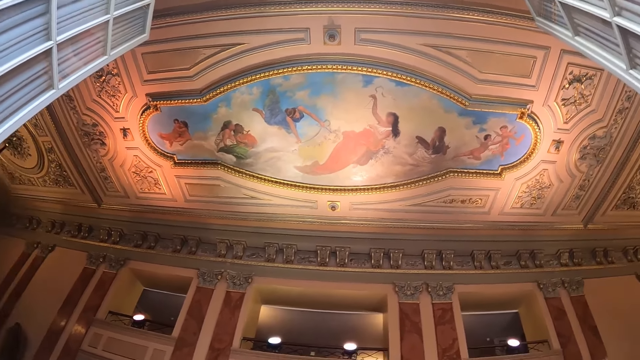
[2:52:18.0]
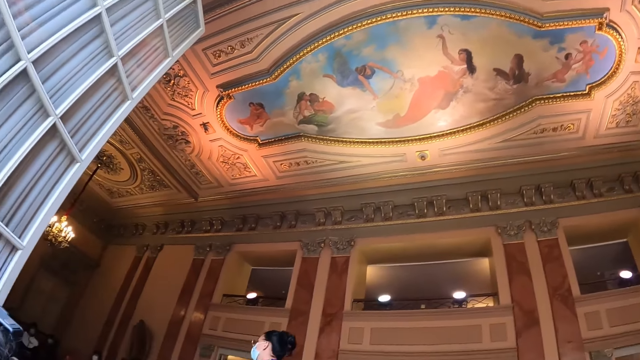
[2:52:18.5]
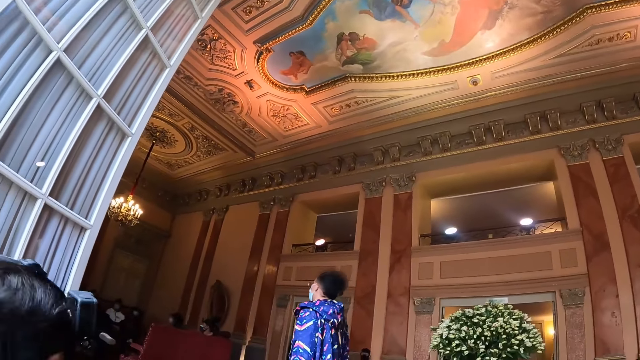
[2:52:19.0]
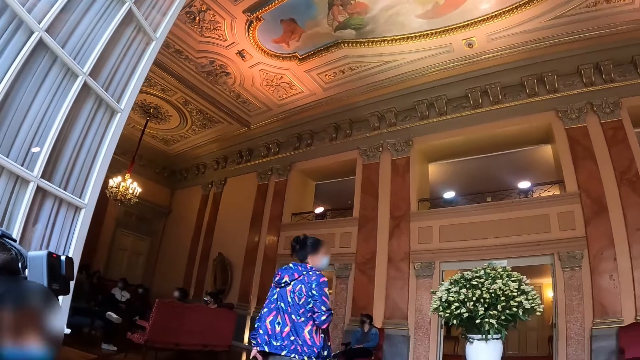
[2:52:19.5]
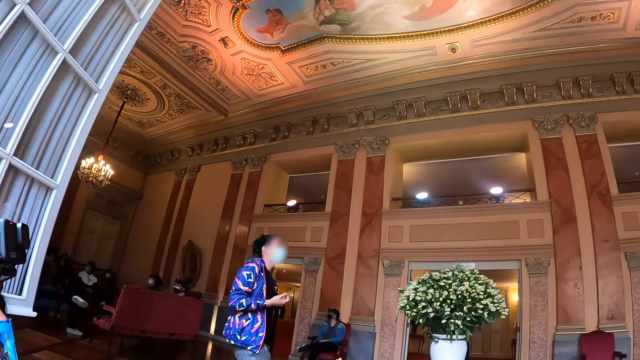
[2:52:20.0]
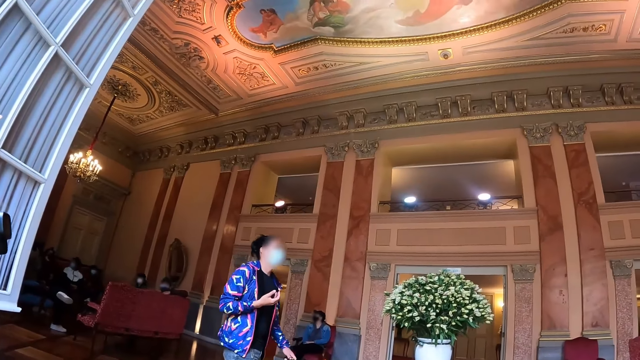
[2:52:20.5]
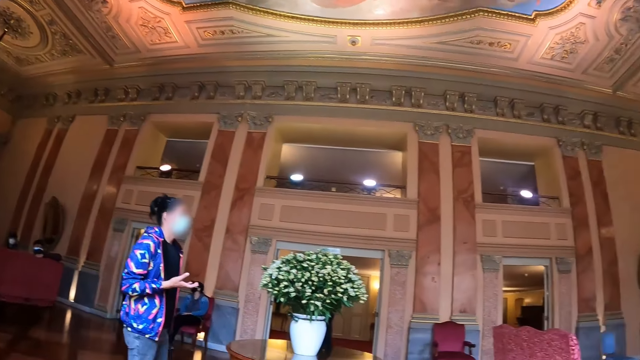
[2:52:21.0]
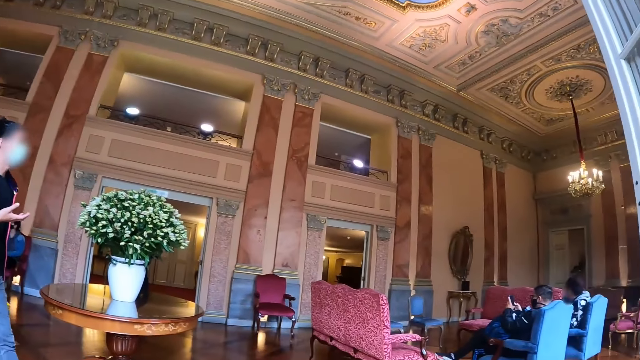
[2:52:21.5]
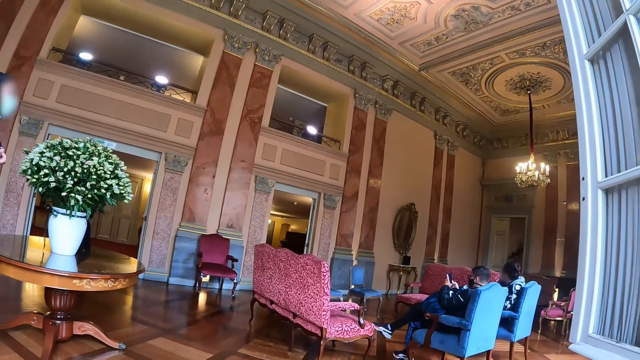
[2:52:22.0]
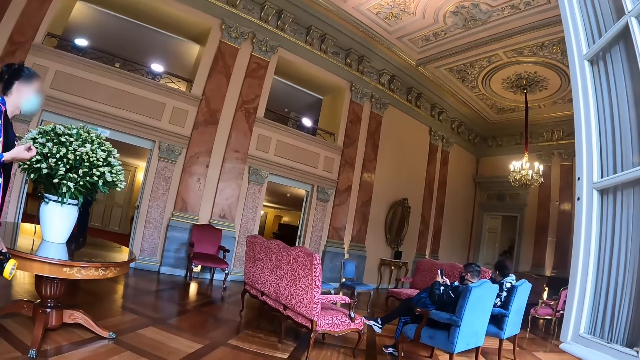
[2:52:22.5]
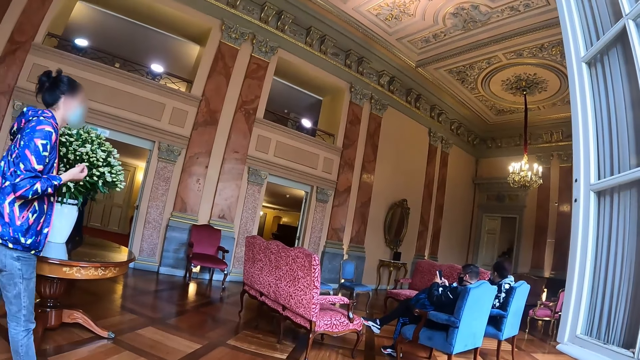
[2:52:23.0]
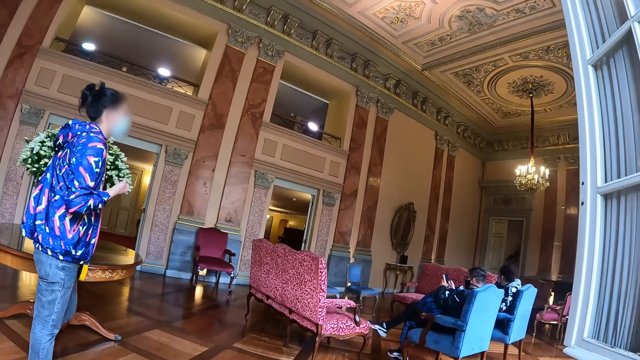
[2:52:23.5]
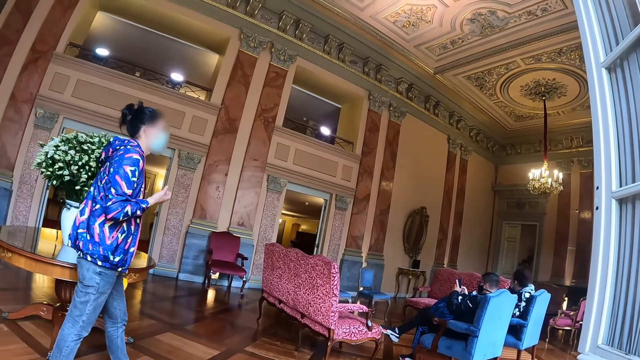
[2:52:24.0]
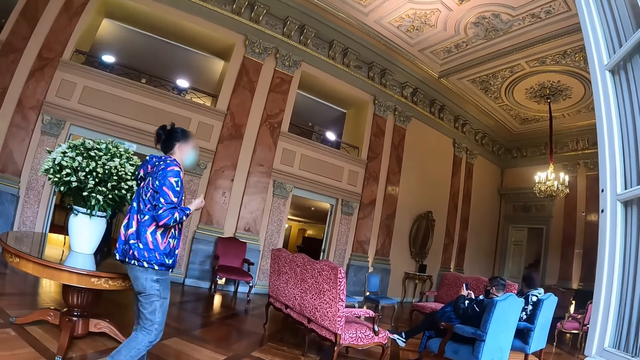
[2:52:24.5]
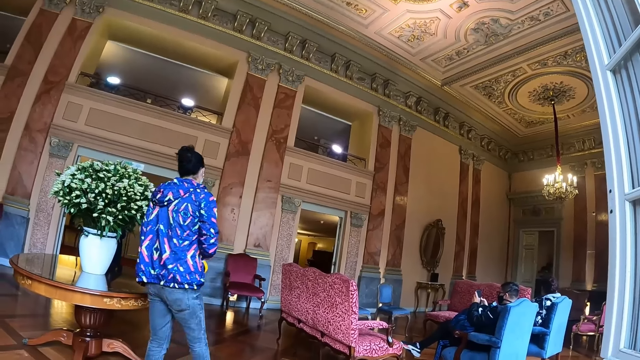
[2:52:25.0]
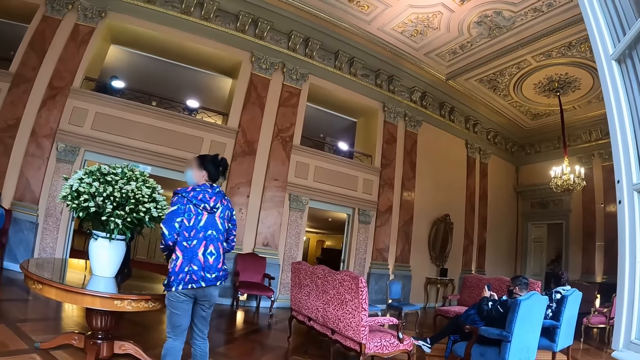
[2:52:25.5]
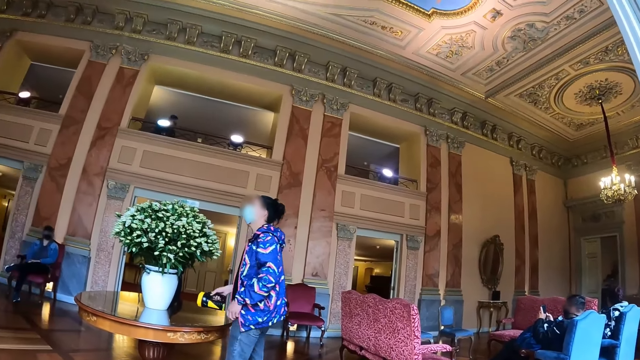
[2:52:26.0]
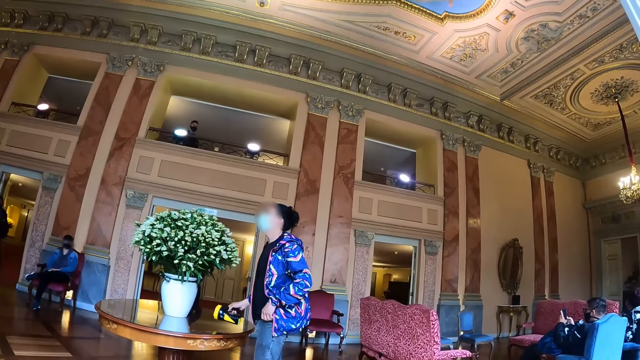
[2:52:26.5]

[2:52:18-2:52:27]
A man walks around the room and interacts to colleagues with hand gestures.

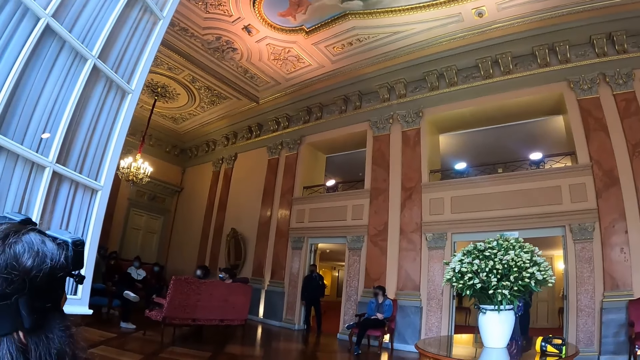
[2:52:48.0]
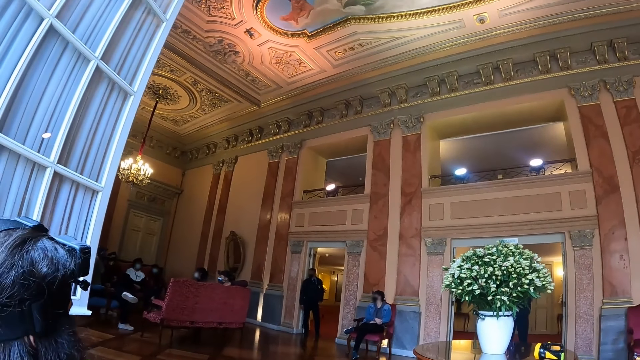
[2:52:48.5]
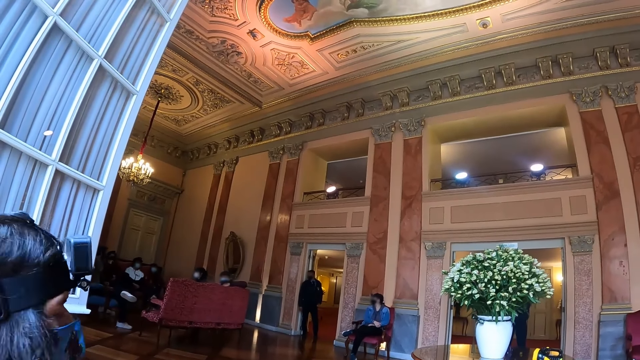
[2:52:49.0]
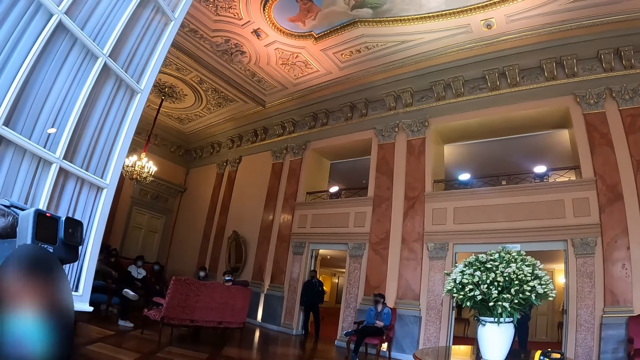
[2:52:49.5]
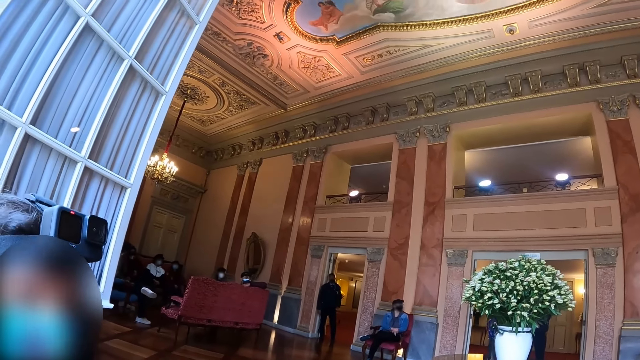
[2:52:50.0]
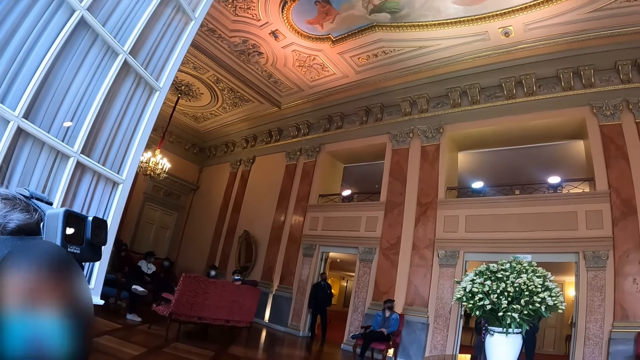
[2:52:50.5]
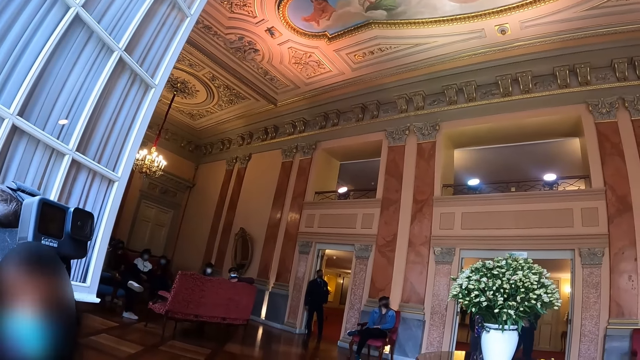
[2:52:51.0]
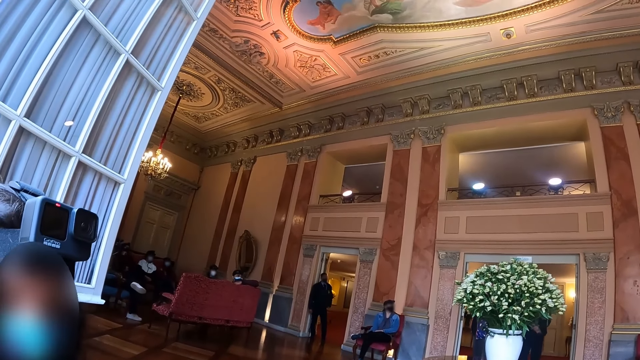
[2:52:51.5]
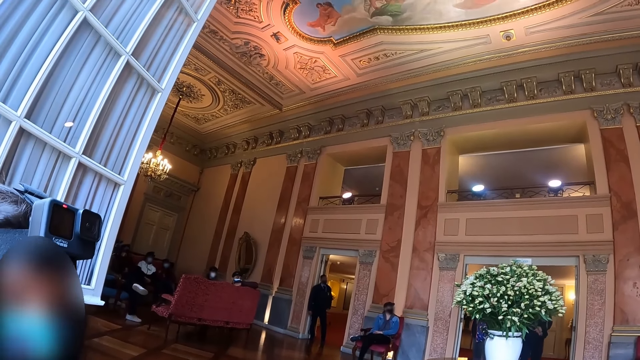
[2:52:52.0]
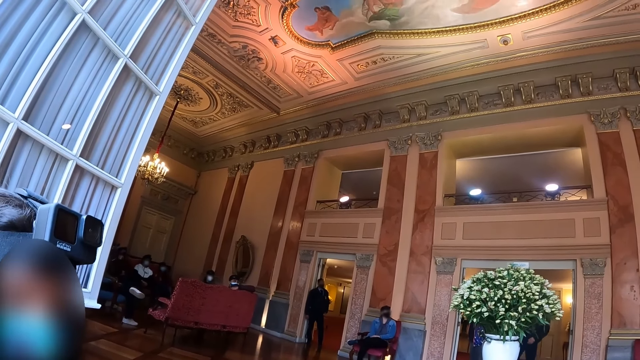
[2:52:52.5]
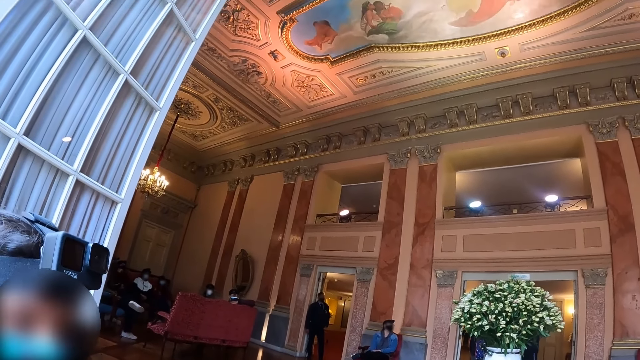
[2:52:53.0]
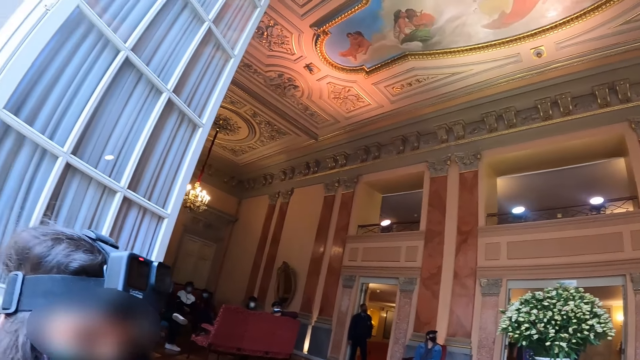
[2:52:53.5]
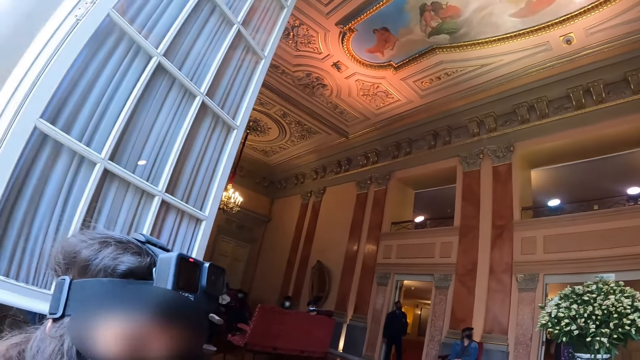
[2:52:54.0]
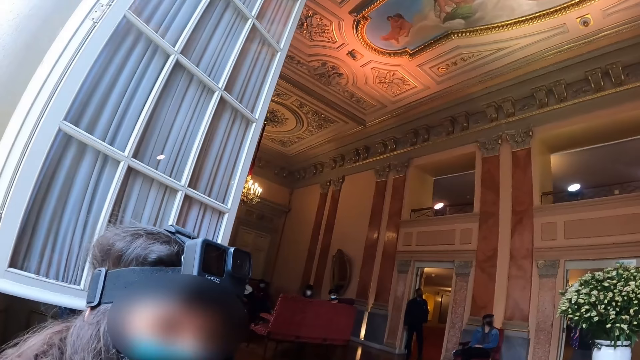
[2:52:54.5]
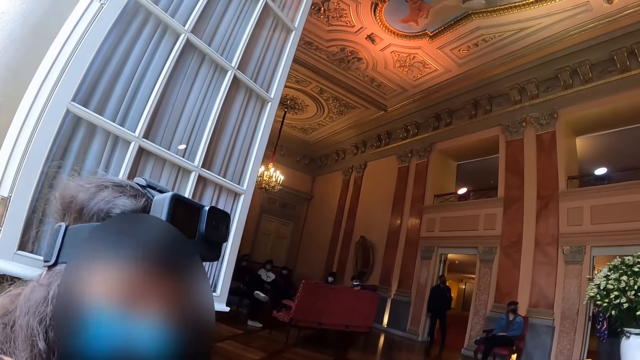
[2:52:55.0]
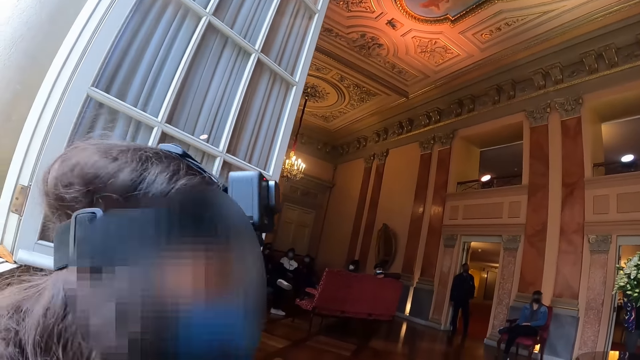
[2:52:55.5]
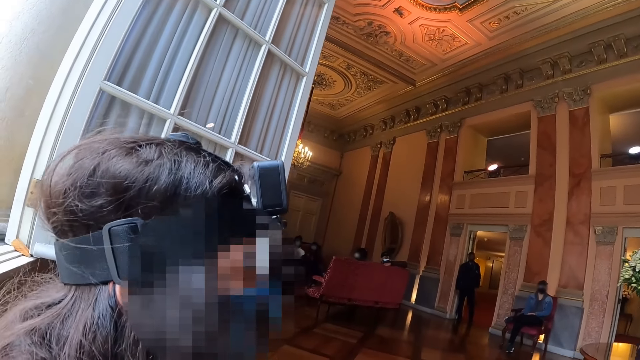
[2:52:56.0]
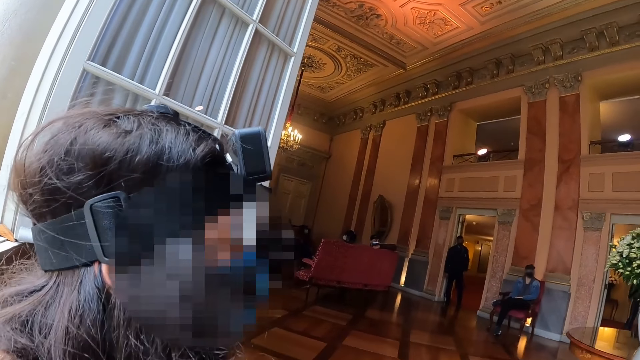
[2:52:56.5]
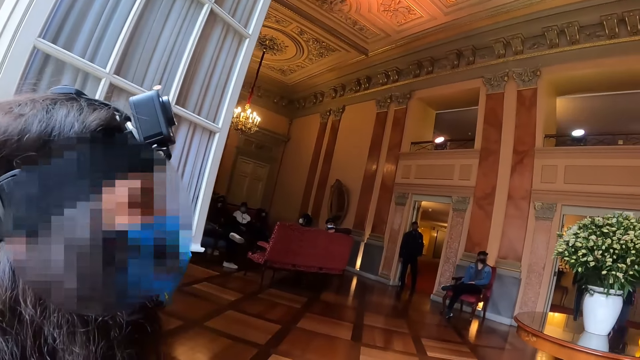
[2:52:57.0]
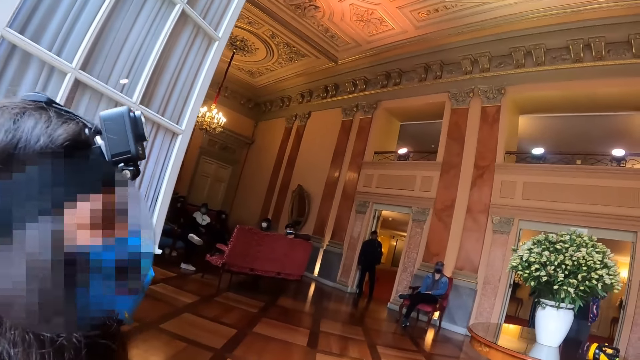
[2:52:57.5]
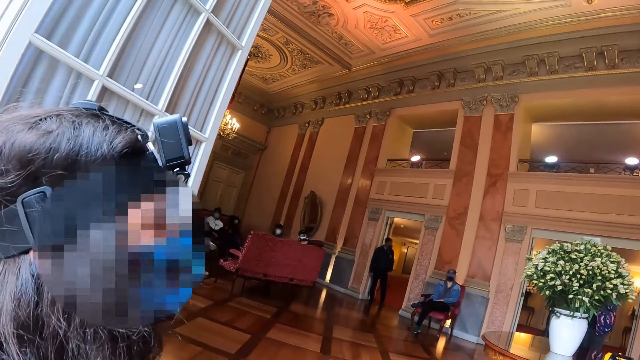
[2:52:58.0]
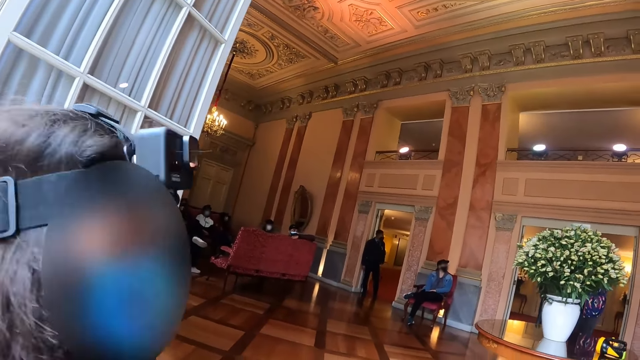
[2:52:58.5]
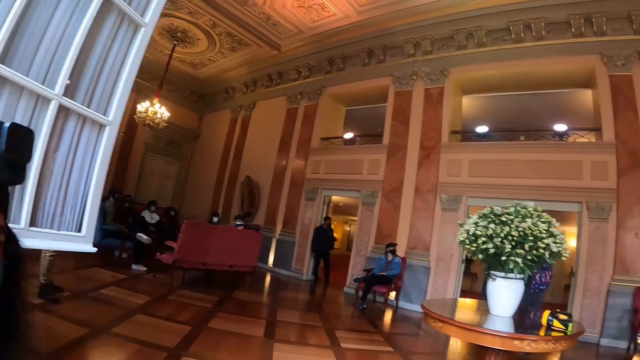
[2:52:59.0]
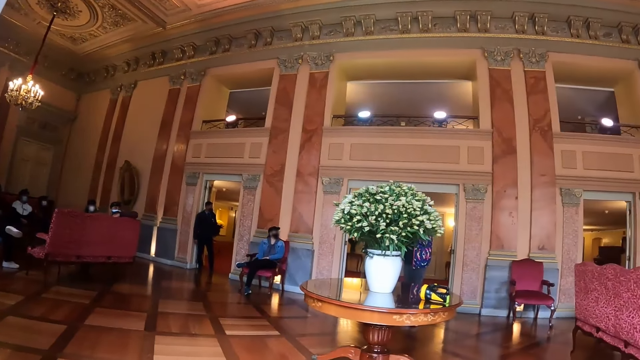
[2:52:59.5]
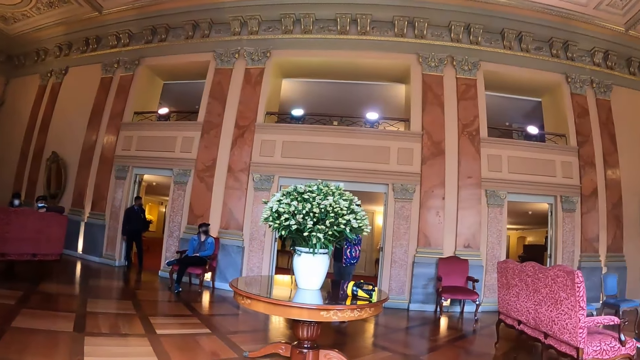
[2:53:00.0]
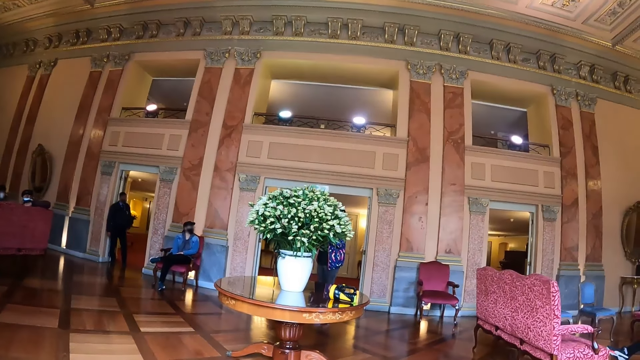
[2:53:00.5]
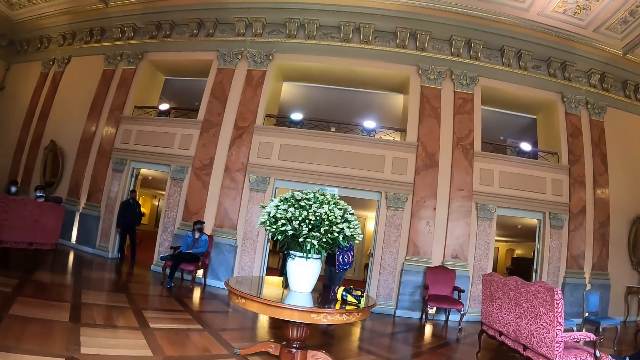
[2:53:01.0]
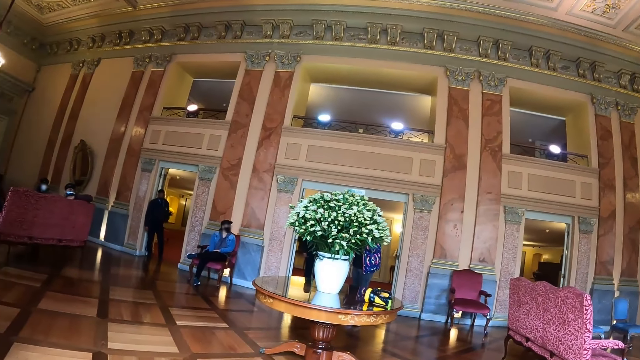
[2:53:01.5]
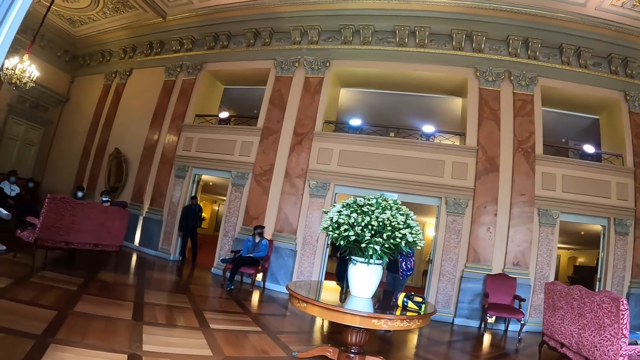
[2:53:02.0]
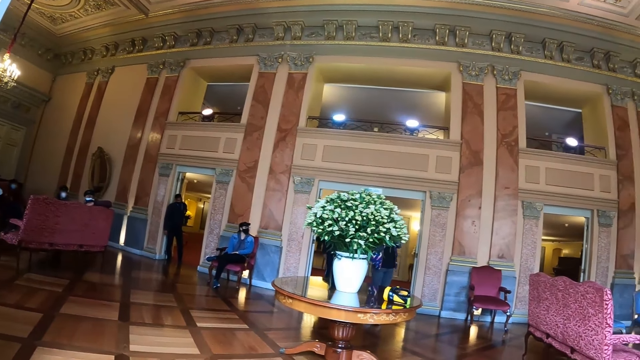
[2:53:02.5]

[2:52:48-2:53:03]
A person interacts with the camera wearer. The camera wearer looks around the room.
